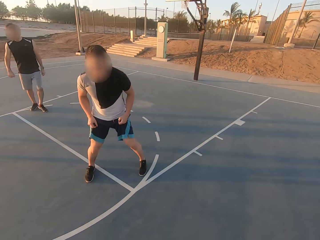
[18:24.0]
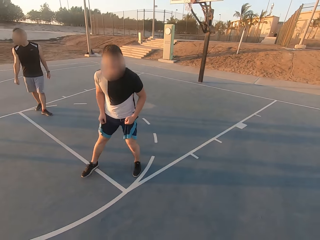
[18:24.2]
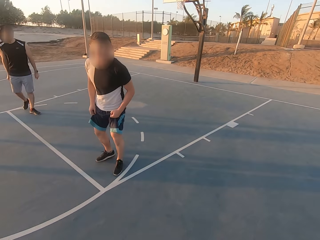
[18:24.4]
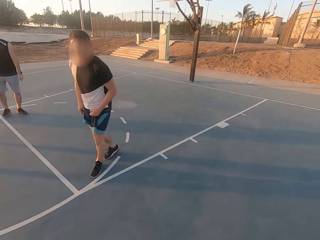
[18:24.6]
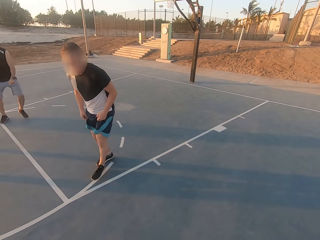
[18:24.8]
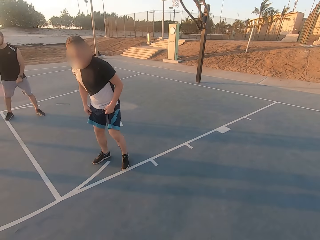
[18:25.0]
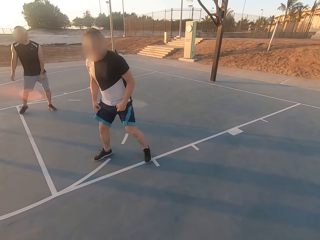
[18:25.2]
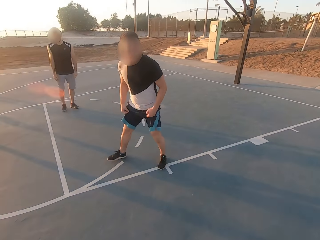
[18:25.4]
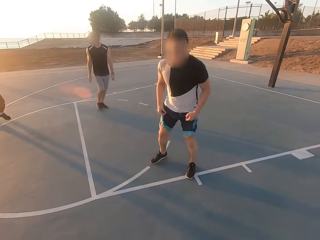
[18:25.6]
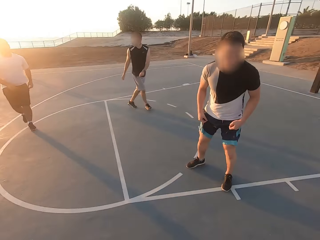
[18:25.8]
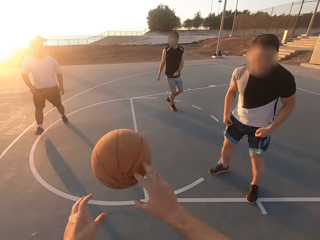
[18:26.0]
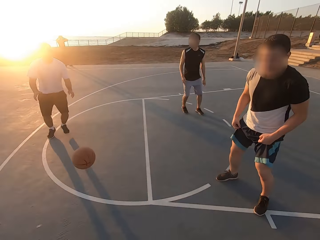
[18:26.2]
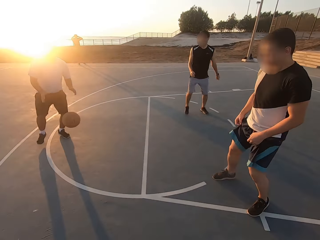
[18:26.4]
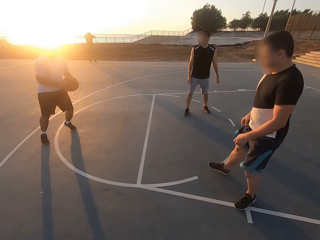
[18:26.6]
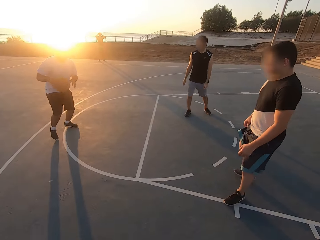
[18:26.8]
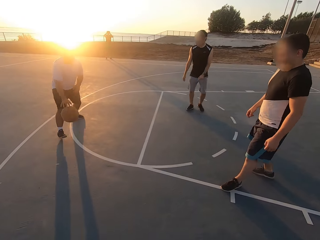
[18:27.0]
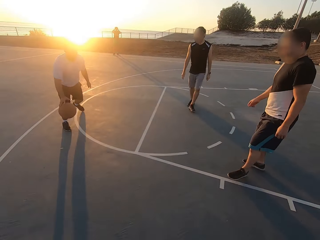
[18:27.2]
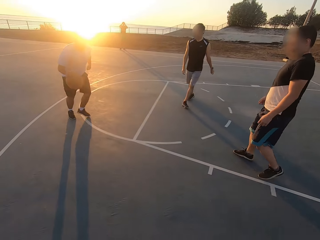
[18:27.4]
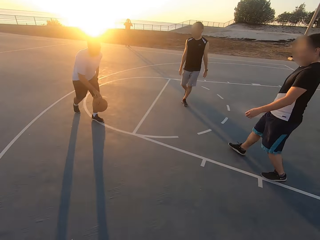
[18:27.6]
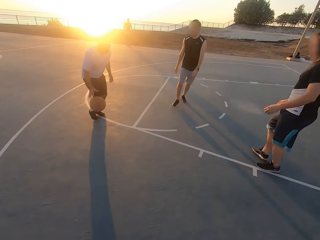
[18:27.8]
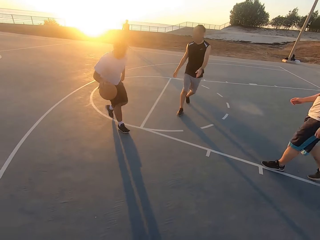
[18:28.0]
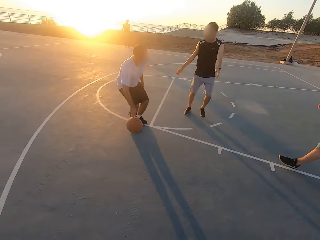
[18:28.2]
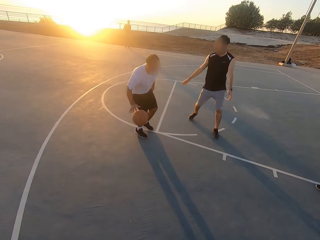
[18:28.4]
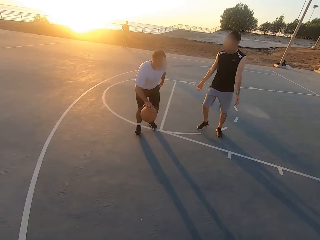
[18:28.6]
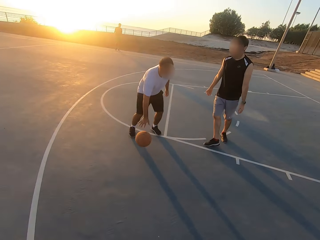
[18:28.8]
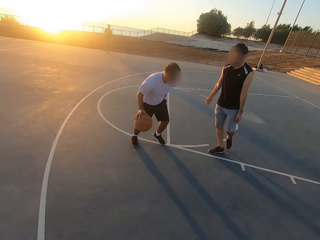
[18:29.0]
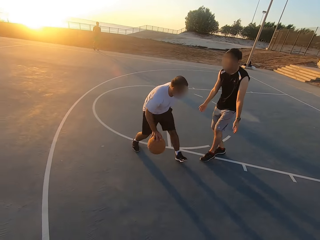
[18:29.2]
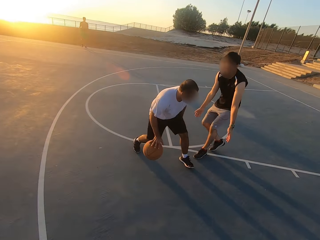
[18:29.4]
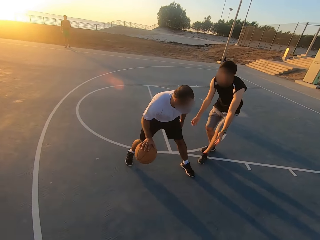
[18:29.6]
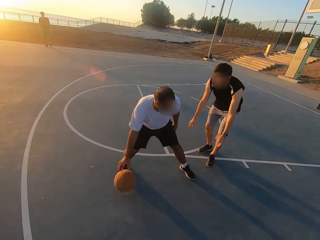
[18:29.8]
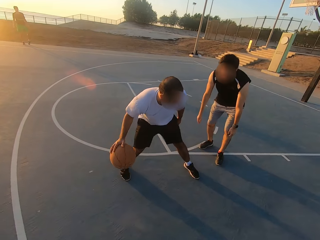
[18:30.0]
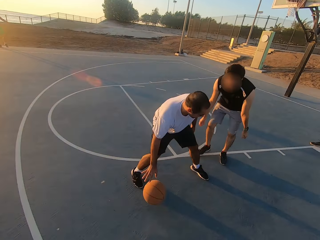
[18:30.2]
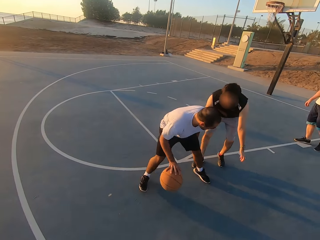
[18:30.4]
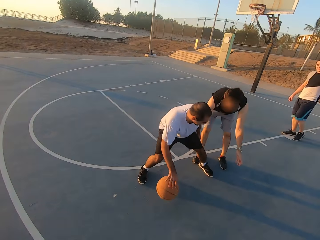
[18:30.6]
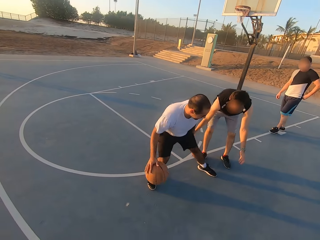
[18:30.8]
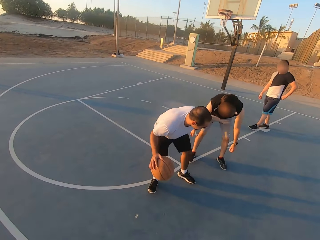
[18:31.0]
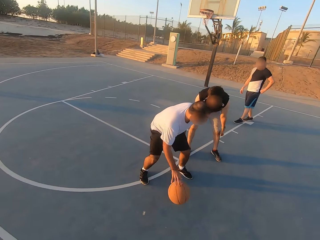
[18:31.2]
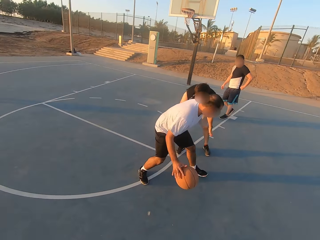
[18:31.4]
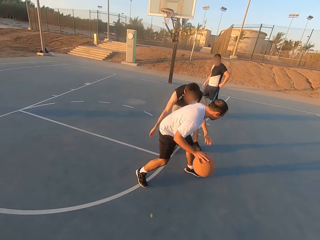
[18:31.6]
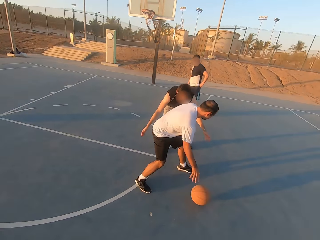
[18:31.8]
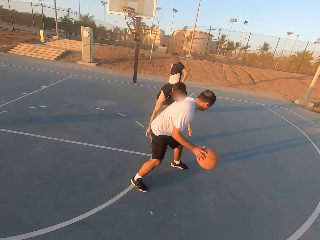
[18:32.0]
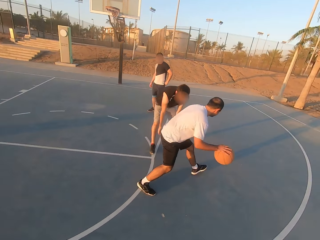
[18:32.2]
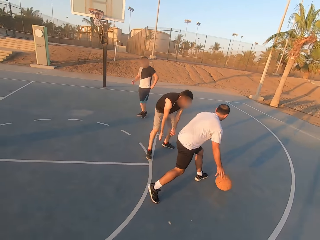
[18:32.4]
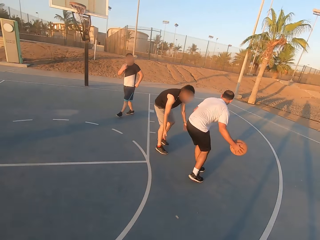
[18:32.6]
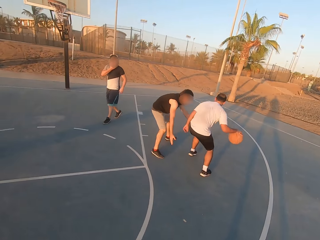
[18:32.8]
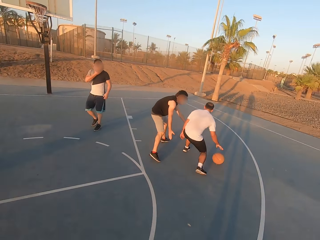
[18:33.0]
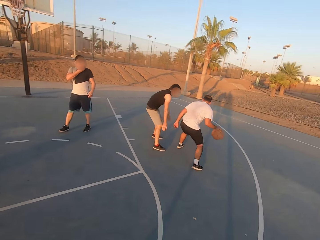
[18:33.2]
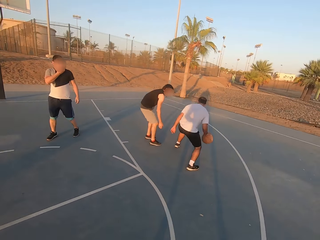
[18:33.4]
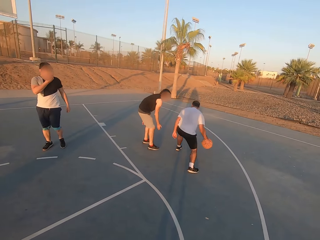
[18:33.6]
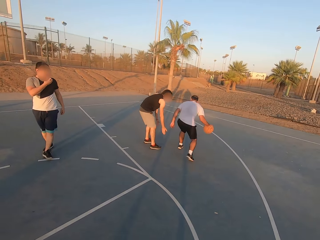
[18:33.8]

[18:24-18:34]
The camera wearer throws the ball to a man. The man picks up the ball and dribbles the ball. Another man shields.

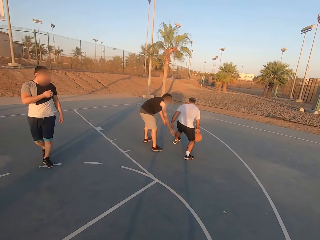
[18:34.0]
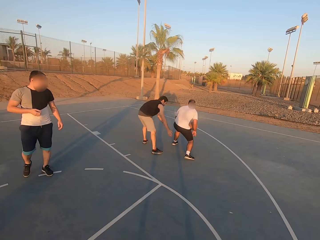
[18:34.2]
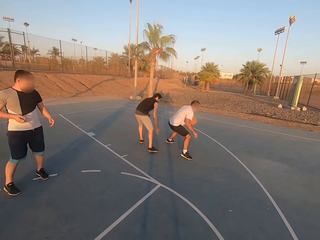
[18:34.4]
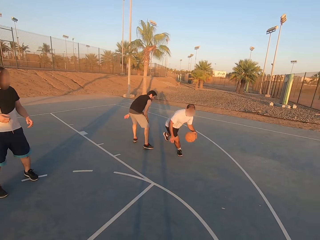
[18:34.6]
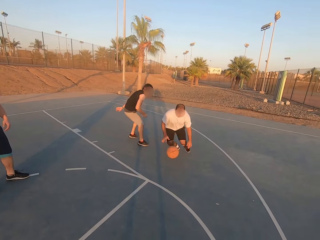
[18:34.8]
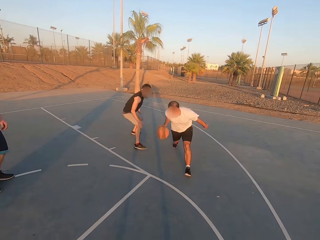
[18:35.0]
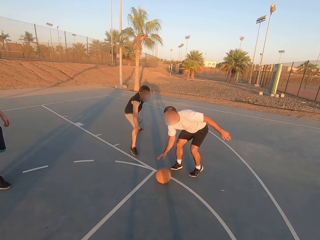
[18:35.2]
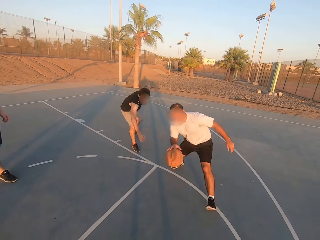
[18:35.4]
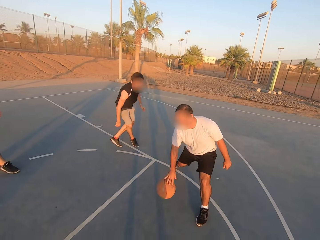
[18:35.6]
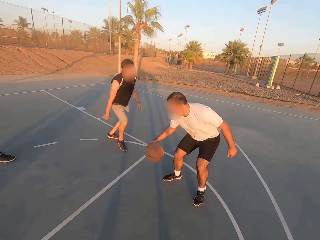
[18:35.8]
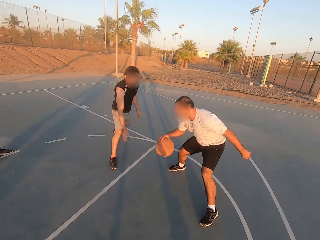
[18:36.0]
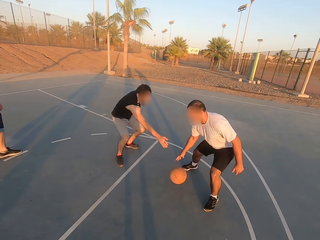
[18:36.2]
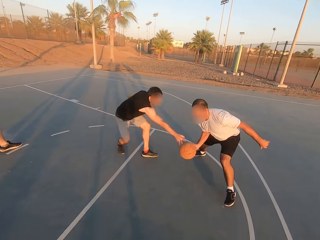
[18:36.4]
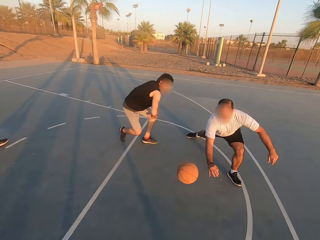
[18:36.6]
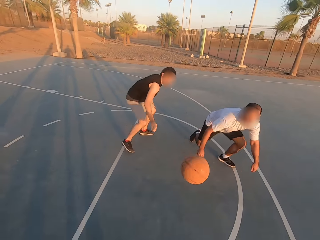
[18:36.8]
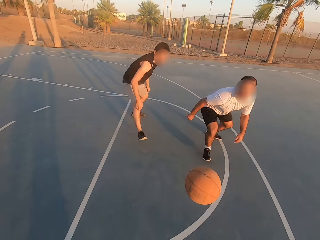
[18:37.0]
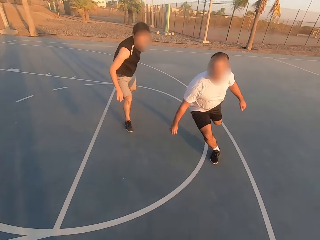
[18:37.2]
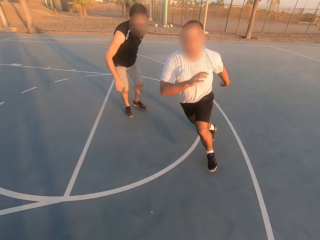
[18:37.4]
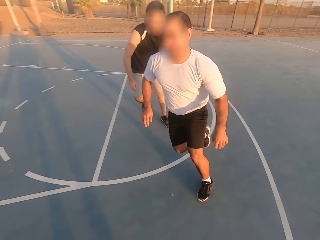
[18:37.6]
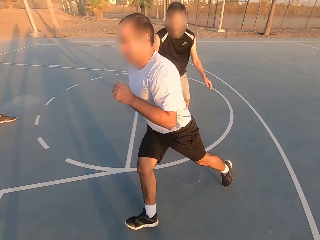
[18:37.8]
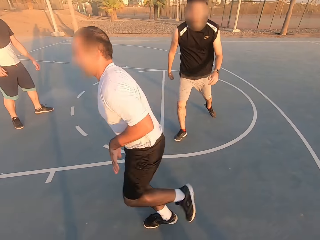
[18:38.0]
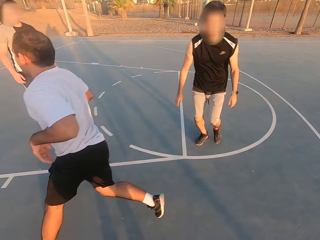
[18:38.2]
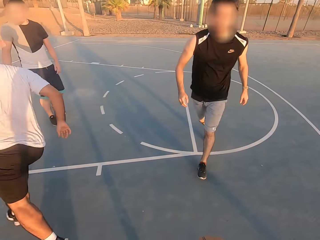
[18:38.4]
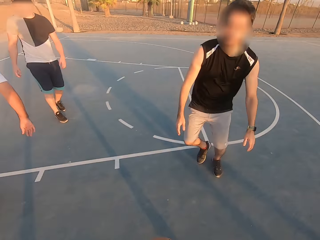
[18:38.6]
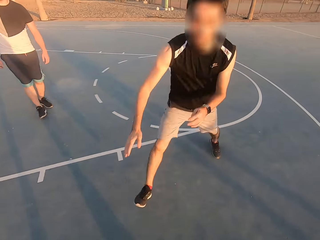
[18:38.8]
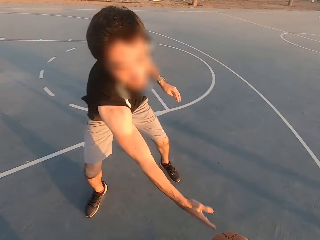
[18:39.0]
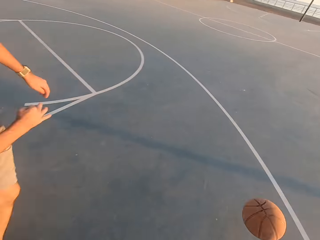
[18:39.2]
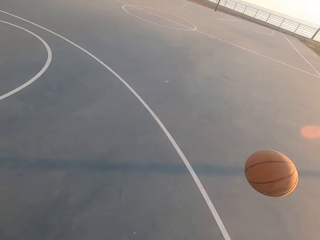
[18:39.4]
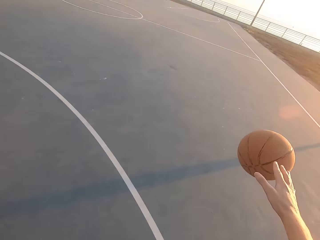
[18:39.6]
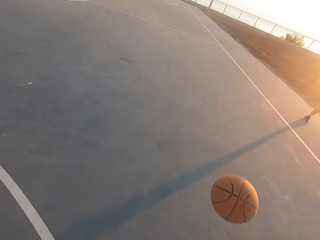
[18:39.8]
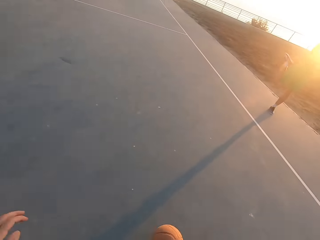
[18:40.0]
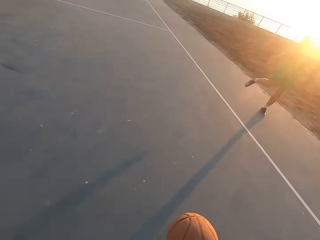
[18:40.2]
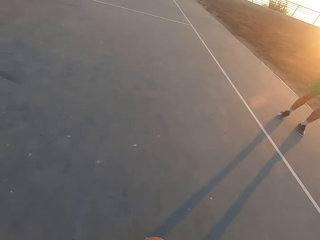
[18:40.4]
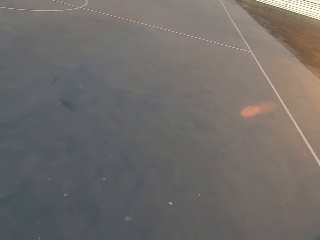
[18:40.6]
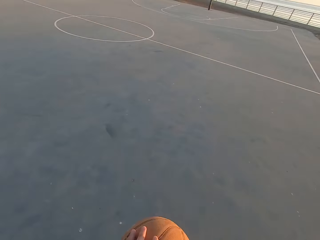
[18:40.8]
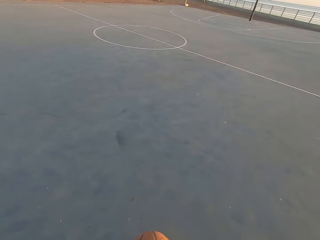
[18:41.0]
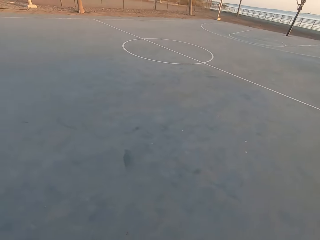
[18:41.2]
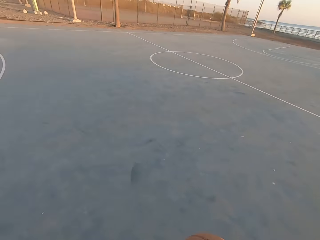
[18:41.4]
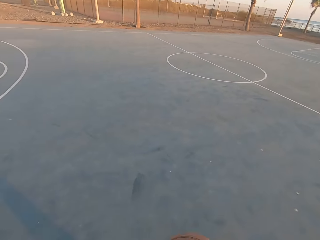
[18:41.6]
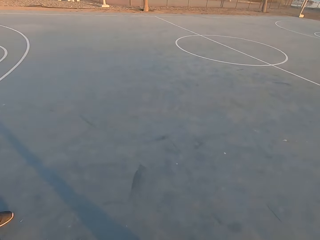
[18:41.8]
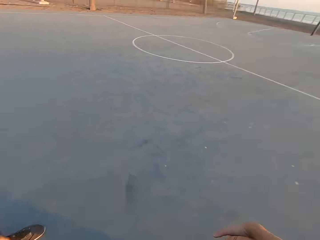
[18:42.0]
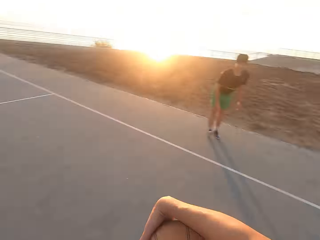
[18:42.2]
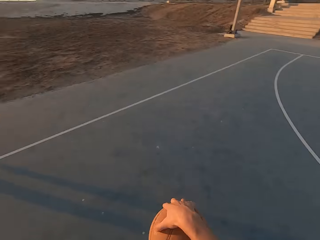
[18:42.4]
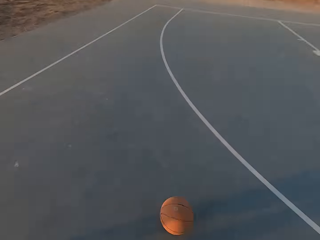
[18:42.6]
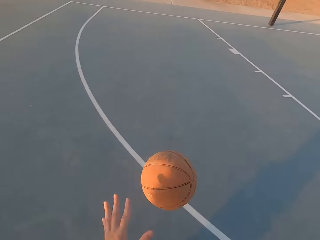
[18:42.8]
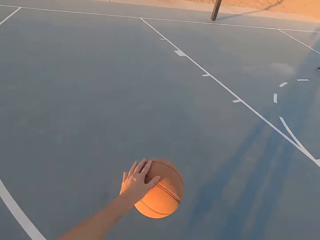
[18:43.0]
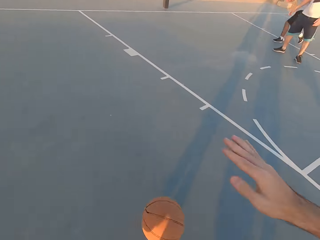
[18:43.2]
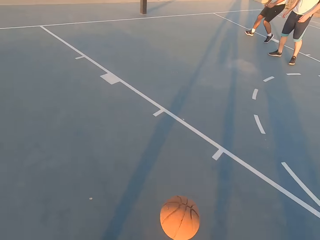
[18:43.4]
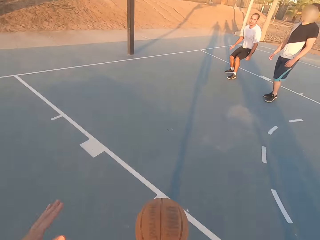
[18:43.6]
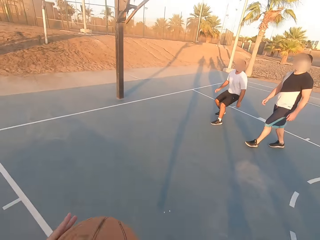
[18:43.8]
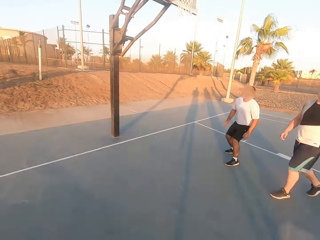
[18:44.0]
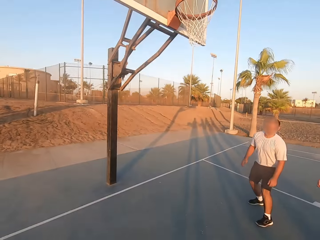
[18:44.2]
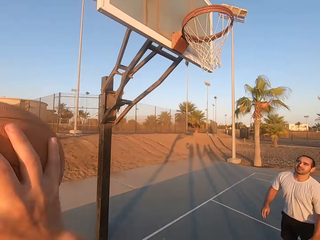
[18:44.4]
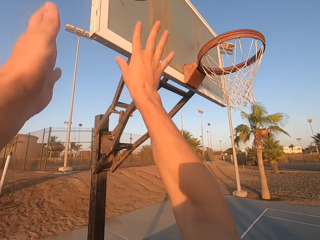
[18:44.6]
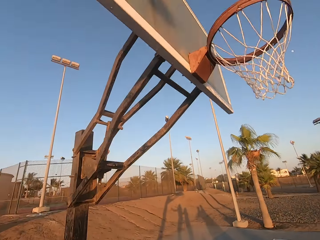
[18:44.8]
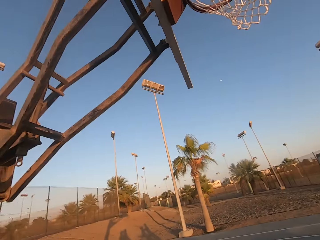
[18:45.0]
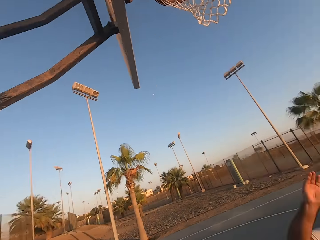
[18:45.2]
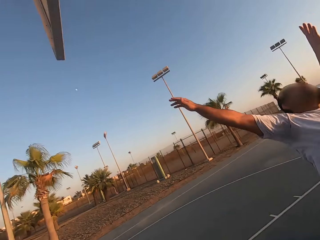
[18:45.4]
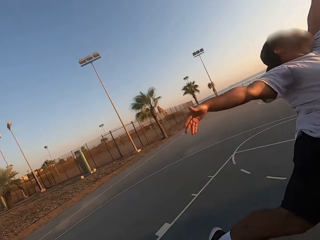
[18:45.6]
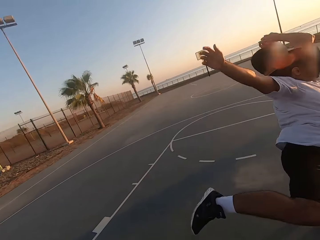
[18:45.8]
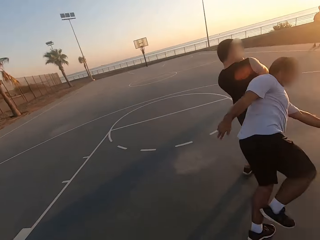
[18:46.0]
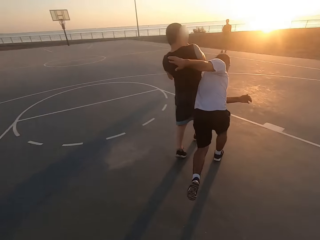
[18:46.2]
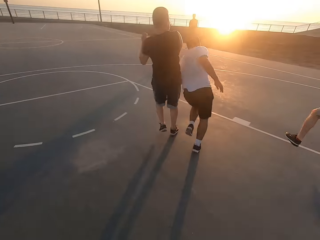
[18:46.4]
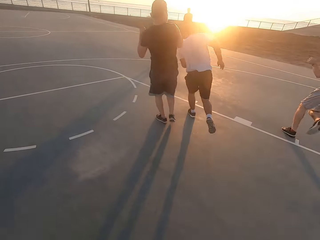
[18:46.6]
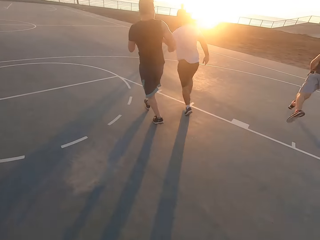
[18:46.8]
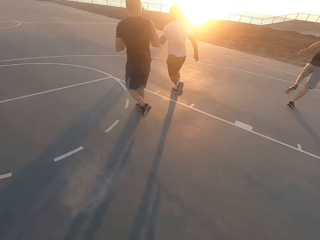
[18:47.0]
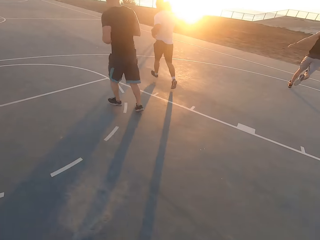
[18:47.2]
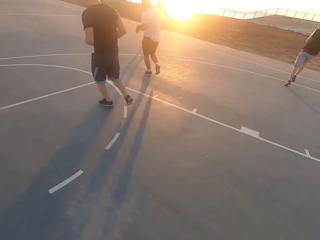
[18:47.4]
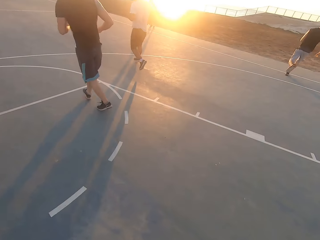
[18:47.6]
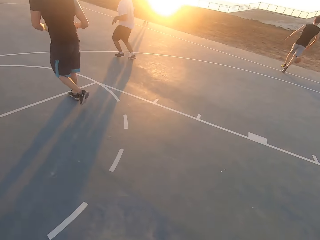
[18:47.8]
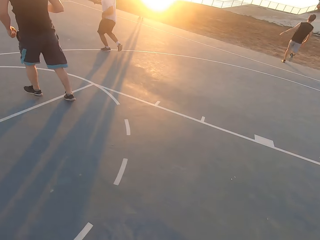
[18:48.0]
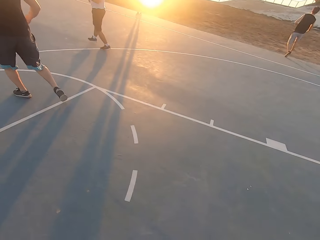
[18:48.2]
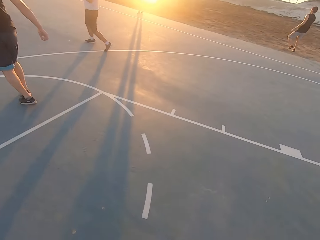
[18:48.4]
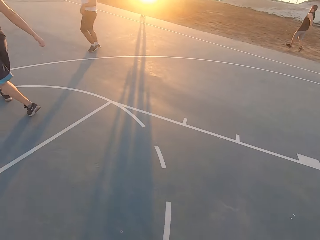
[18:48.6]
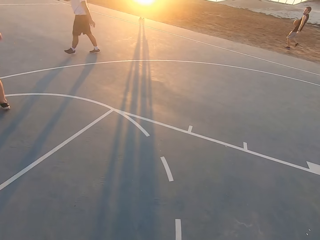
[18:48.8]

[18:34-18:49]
A man throws the ball to the camera wearer. The camera wearer dribbles the ball. Another man shields. The camera wearer throws the ball in the hoop. The other man dribbles the ball.
